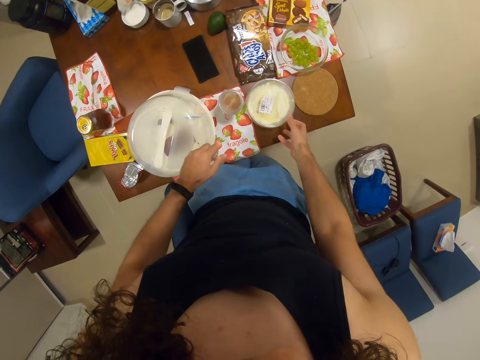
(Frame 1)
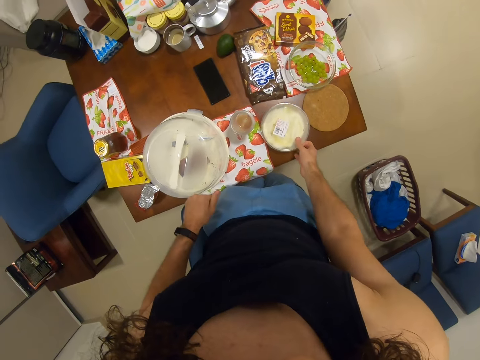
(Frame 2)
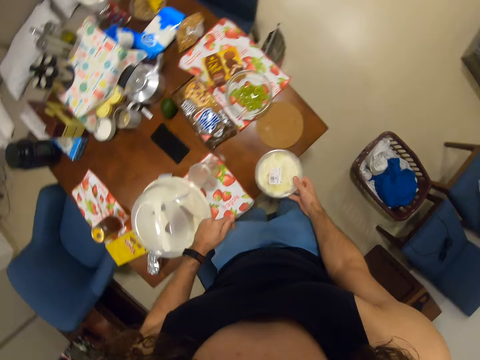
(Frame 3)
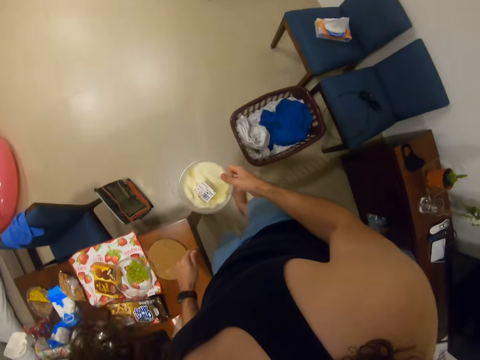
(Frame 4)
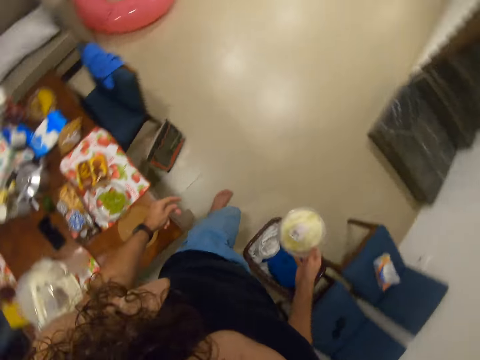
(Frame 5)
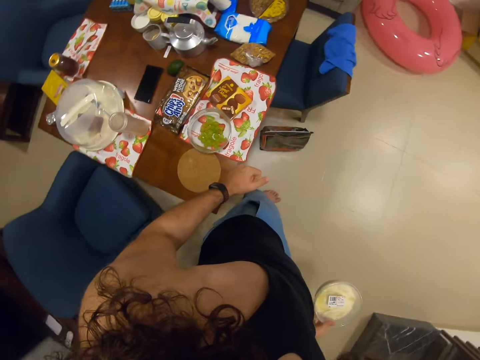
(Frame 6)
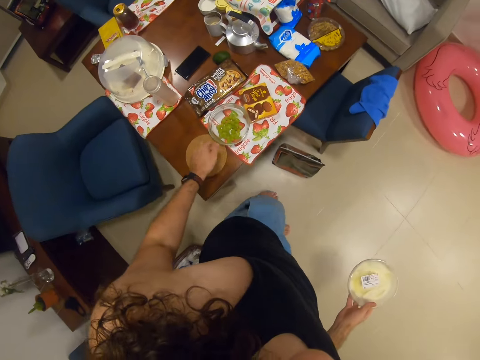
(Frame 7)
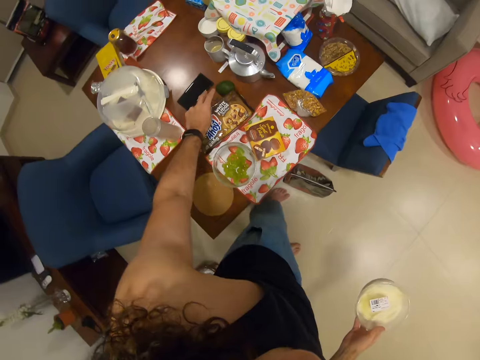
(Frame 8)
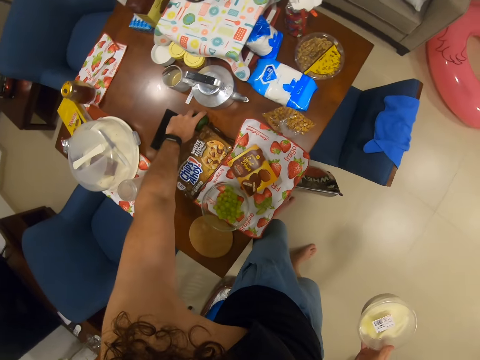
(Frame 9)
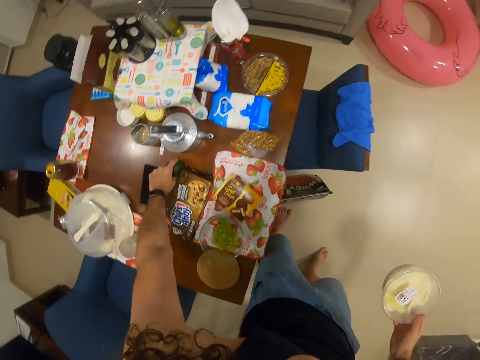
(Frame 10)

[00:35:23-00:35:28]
The camera wearer takes a container. They walk through a room towards a kitchen.

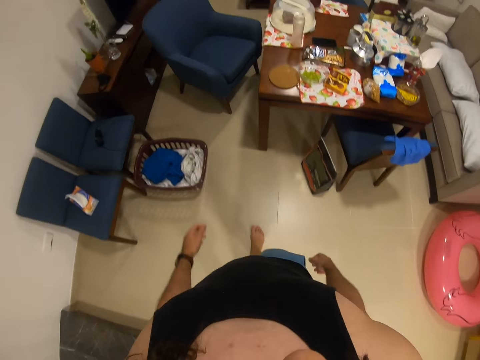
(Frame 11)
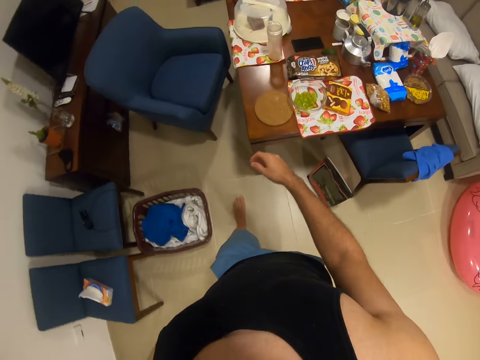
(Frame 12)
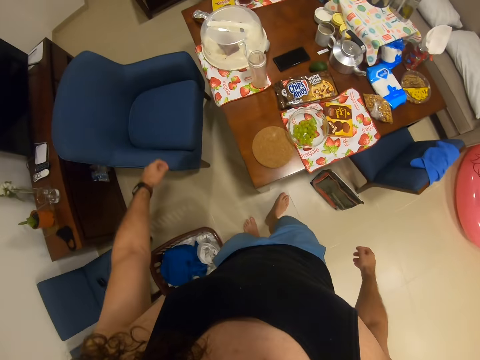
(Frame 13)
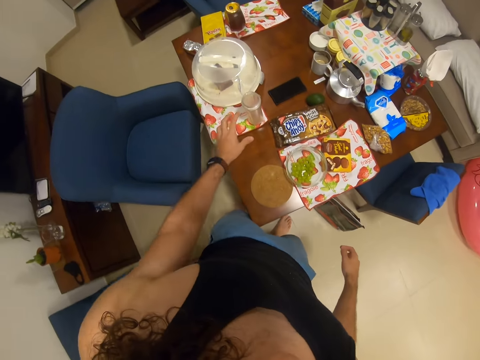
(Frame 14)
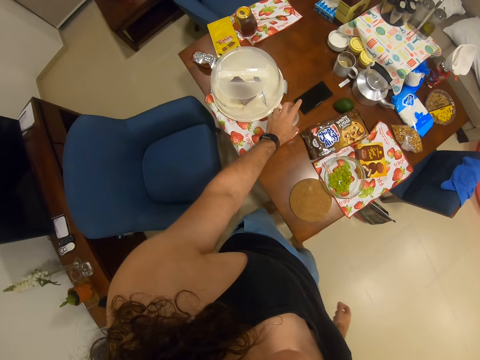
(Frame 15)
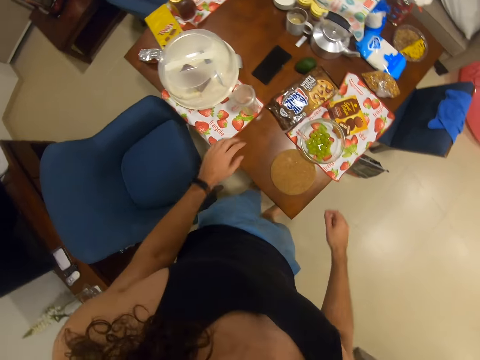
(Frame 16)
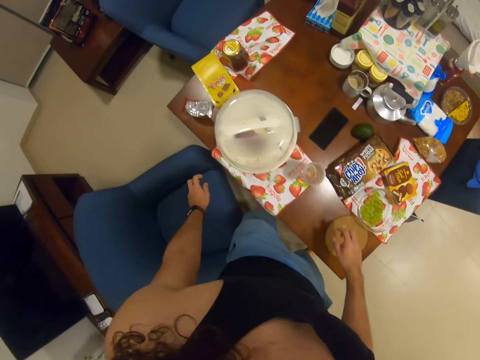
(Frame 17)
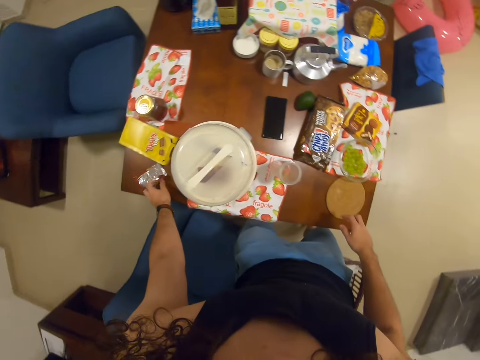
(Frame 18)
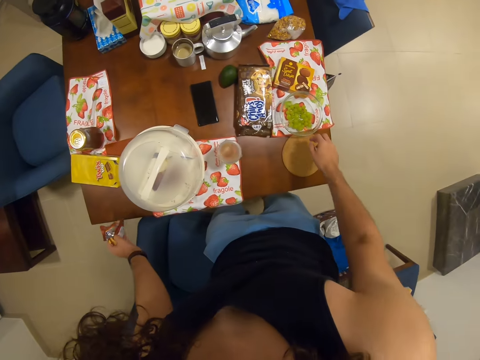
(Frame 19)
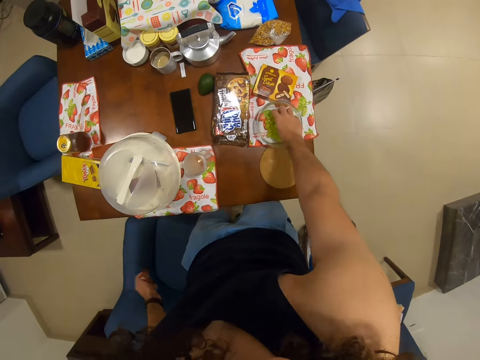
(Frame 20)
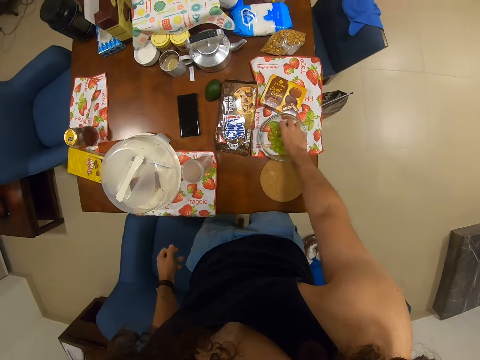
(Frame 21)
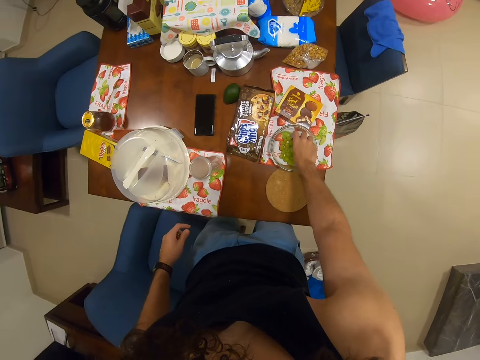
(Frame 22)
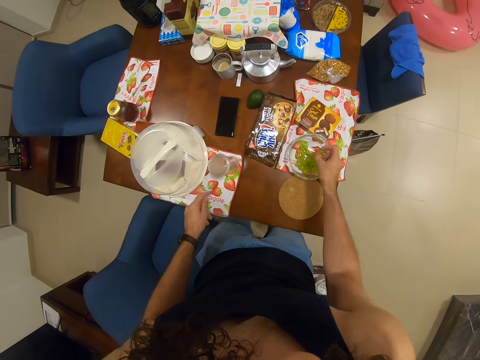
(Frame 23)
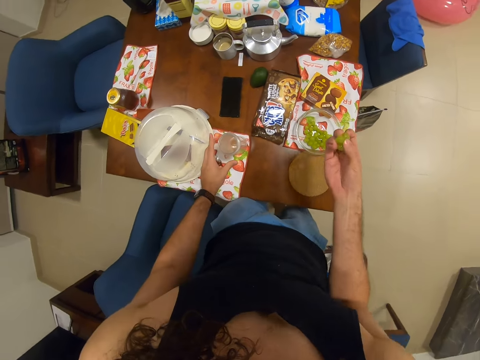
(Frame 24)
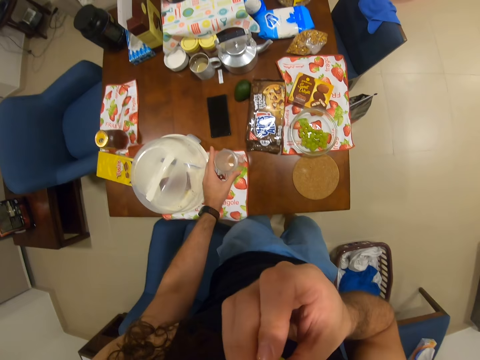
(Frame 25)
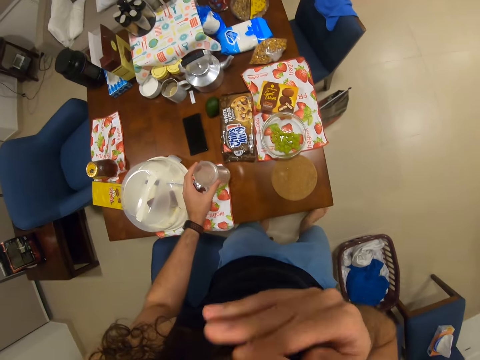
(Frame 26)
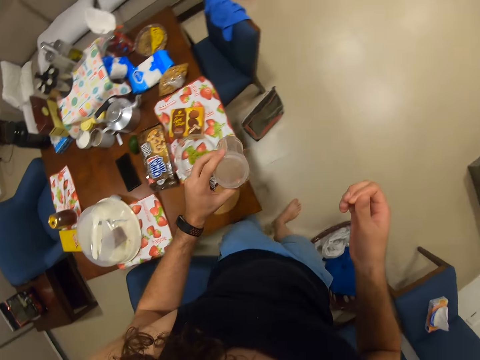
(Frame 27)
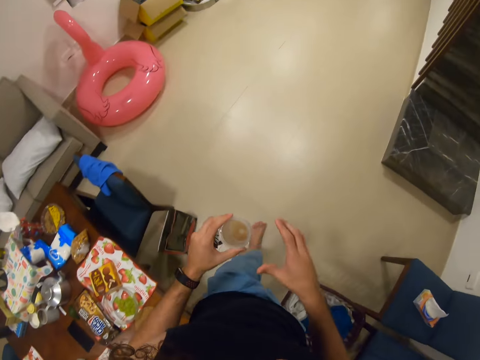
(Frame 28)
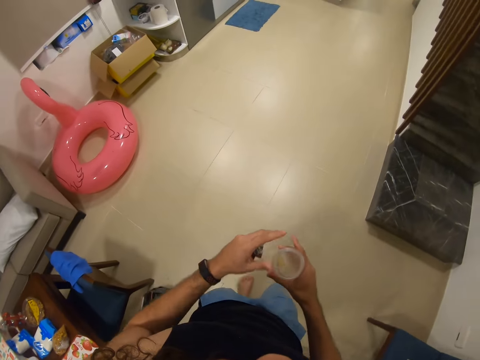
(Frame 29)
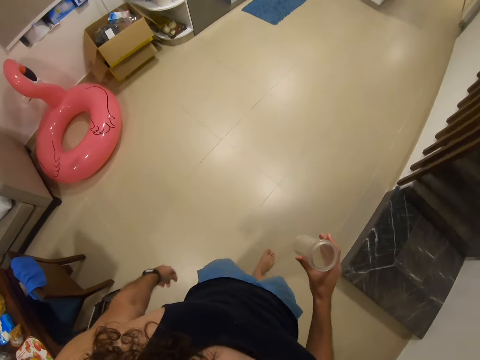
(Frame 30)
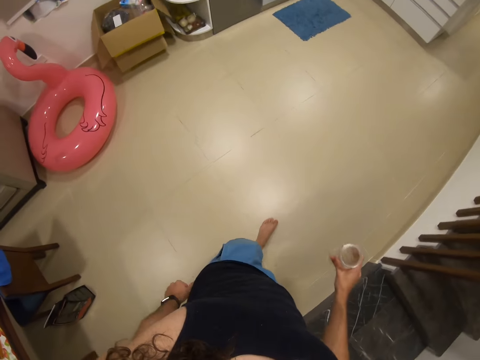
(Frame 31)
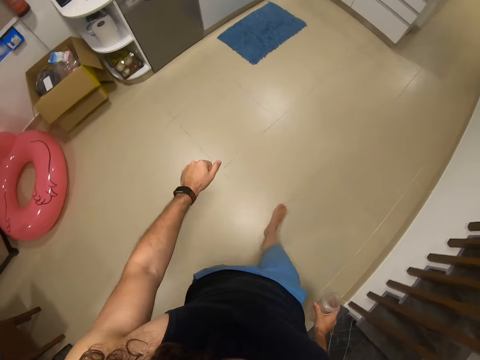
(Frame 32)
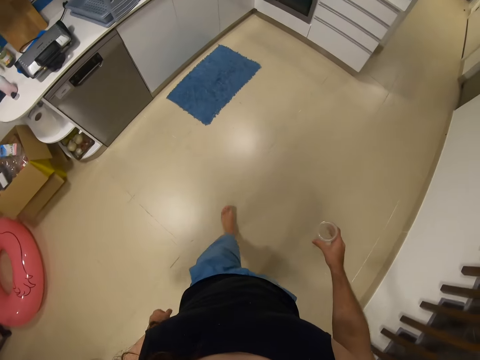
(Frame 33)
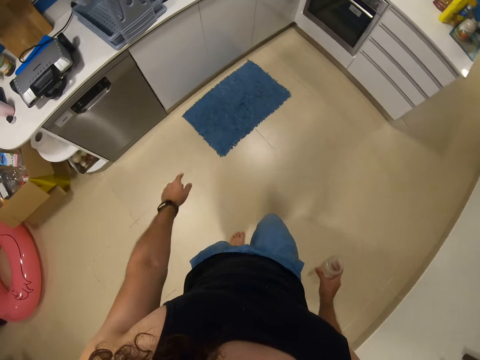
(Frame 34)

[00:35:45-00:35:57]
The camera wearer holds a pitcher on a dining table. They pick up a paper wrapper. They eat green grapes on a bowl on the dining table. They take a grape from the bowl. They eat the grapes. They pick up a plastic tumbler. They walk in the kitchen. They exchange the hand holding the plastic tumbler.

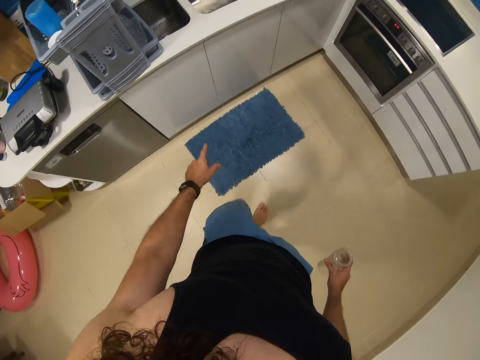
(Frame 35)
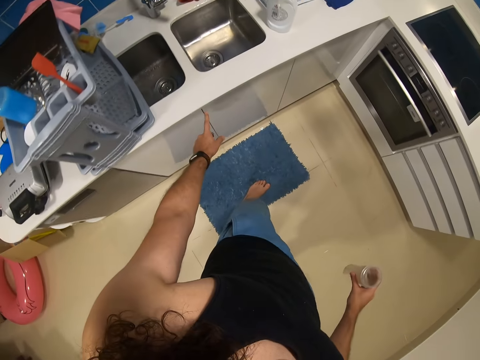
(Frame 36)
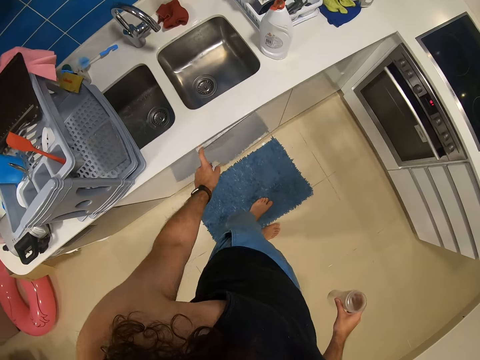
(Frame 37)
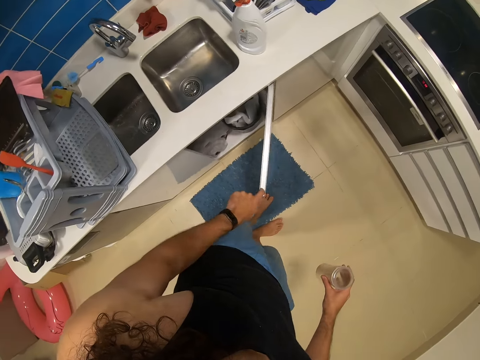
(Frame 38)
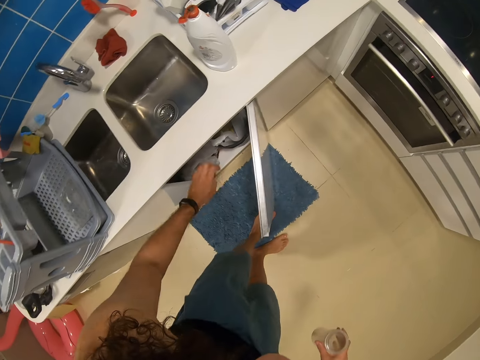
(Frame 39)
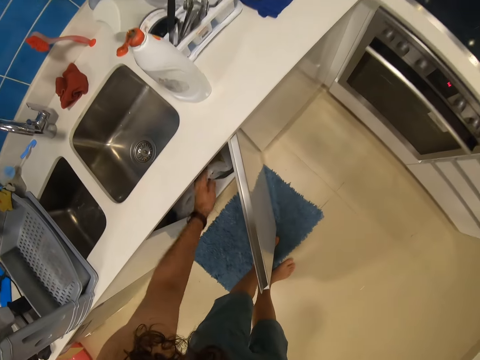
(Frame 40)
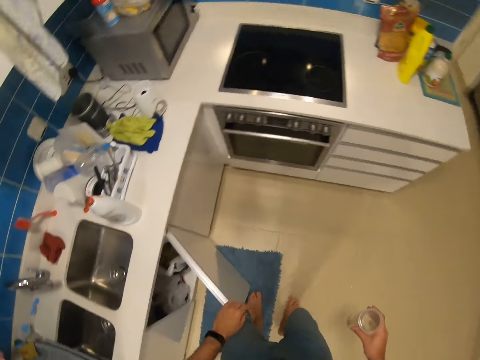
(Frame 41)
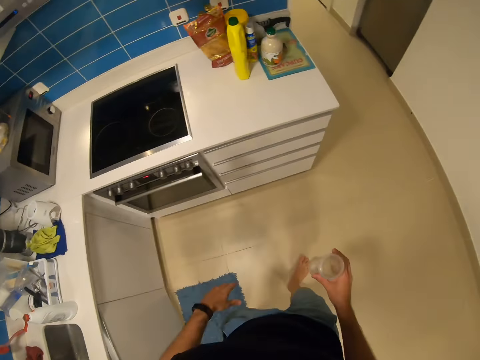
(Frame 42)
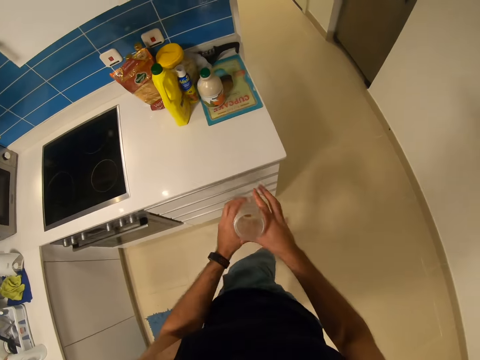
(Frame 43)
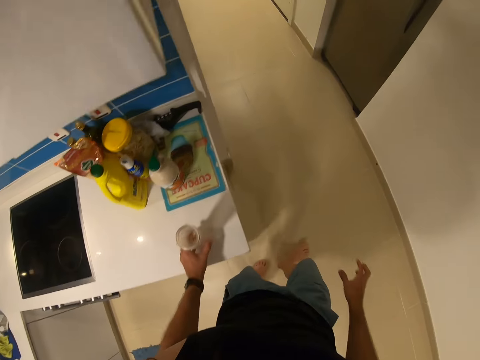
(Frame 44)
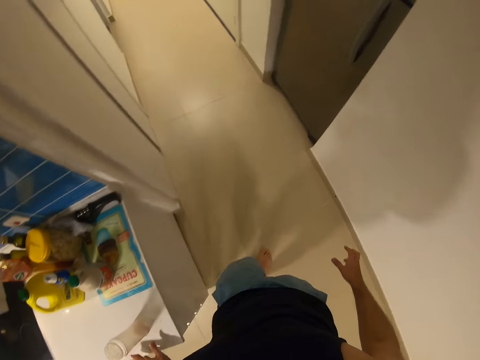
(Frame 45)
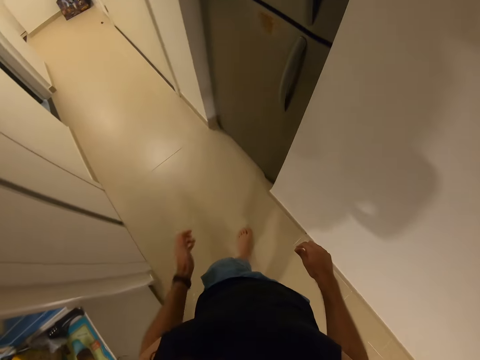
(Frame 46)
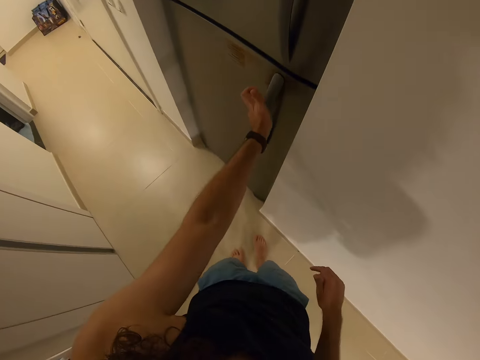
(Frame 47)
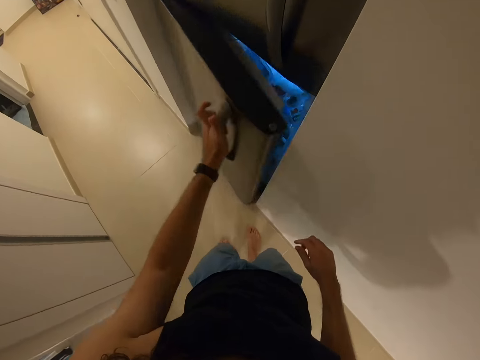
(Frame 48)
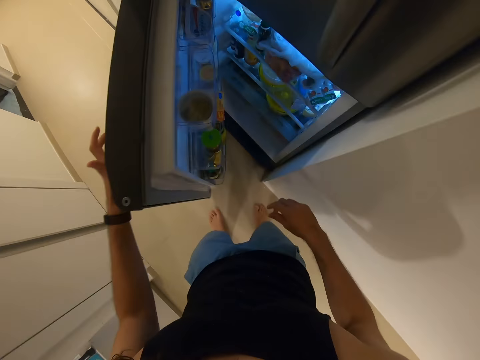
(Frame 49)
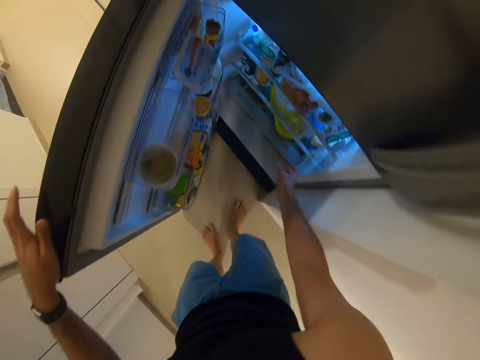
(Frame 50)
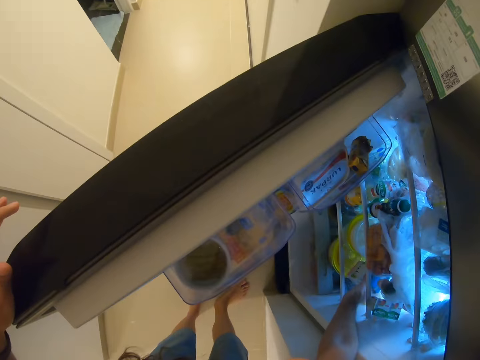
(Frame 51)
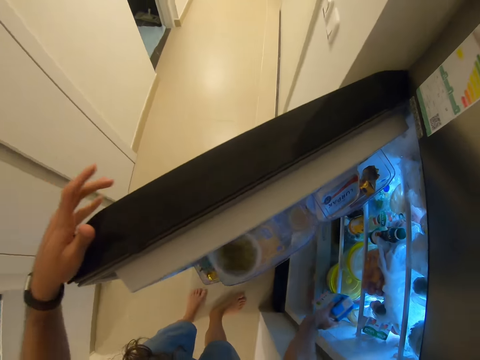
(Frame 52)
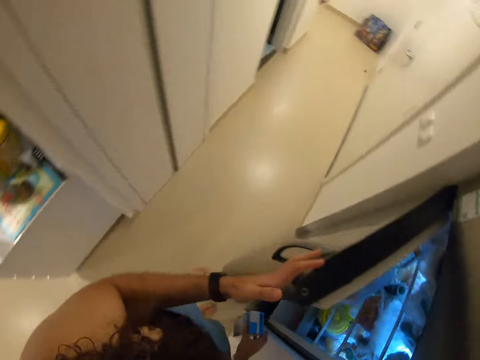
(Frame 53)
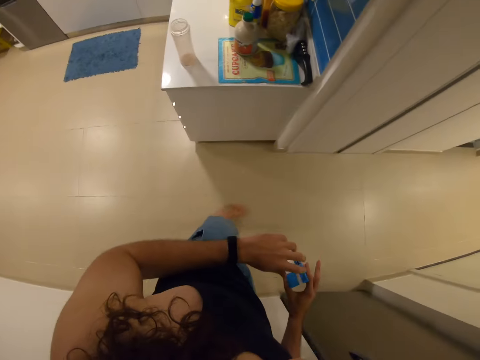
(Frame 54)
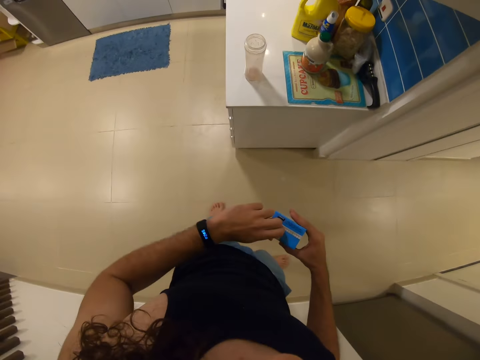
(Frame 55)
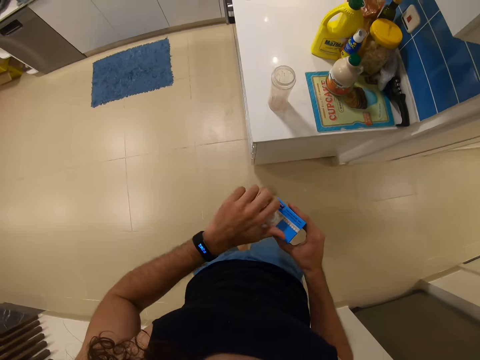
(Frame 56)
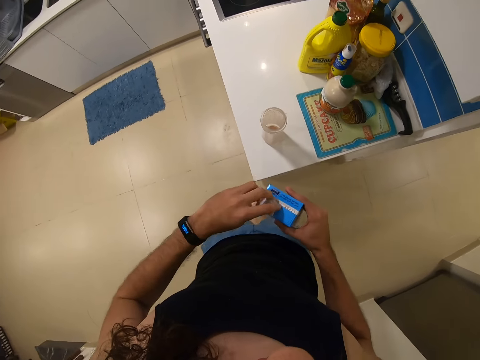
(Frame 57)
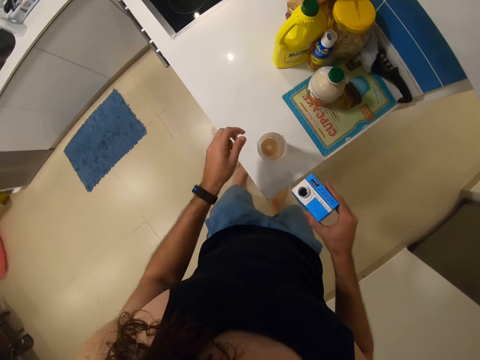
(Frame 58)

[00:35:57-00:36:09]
The camera wearer opens the kitchen cupboard. They put the paper in the dust bin. They close the kitchen cupboard. They walk in the kitchen. They drop the plastic tumbler on the counter top. They open the fridge. They take a packet of milk from the fridge. They open the fridge. They open the packet of milk.
